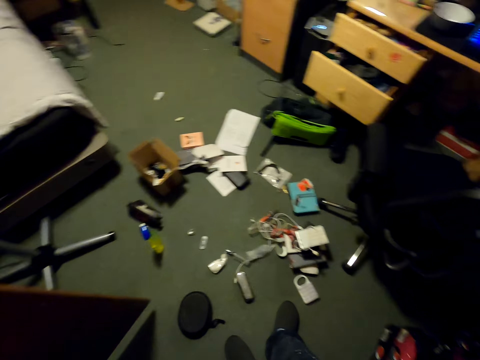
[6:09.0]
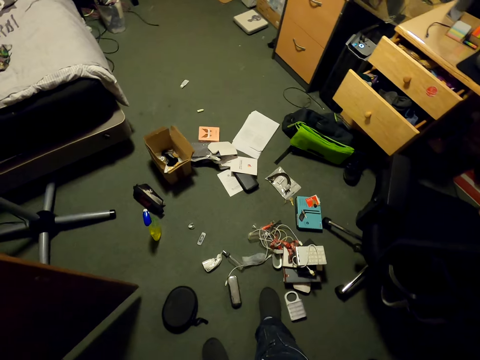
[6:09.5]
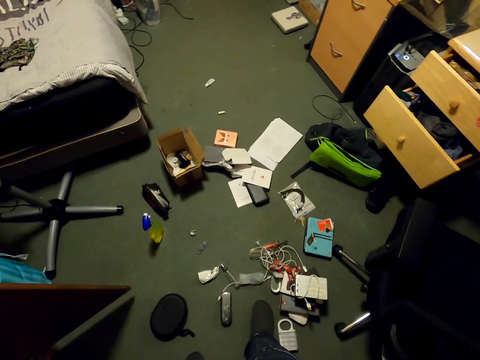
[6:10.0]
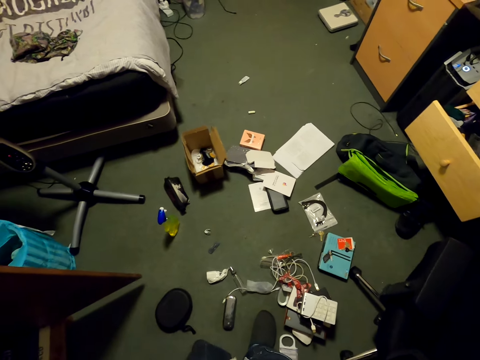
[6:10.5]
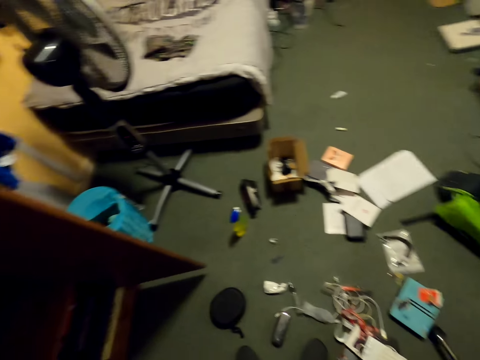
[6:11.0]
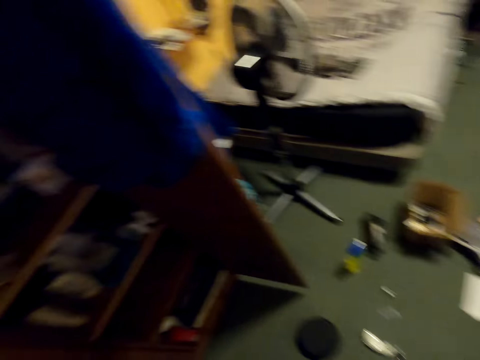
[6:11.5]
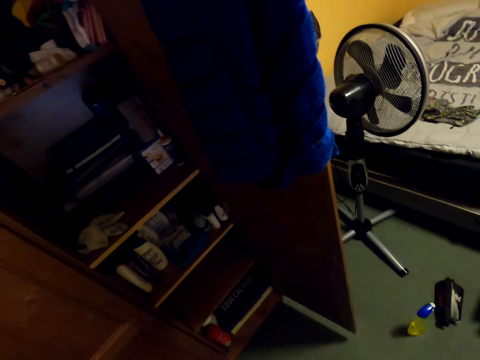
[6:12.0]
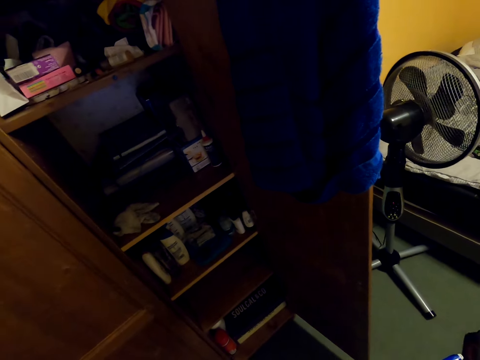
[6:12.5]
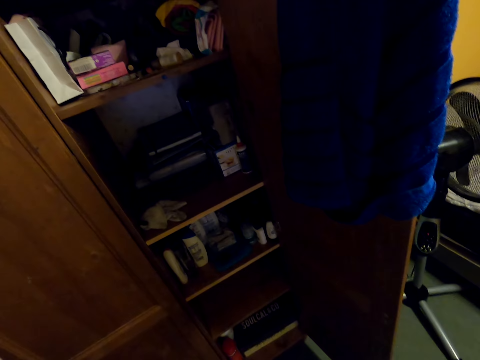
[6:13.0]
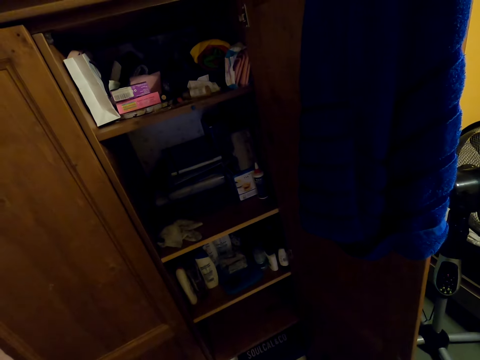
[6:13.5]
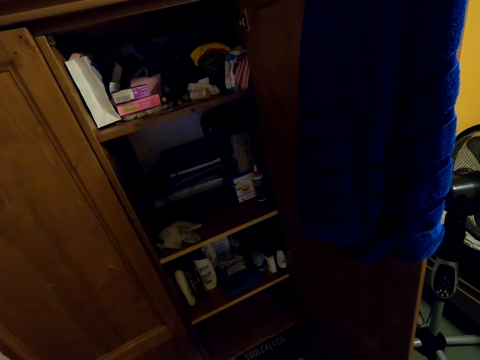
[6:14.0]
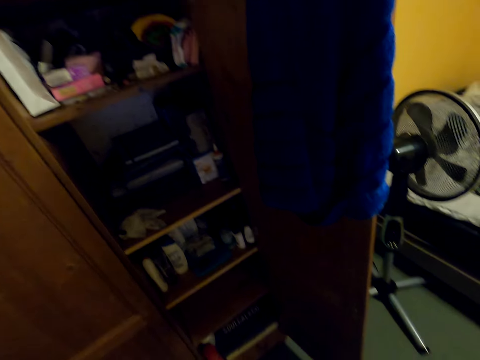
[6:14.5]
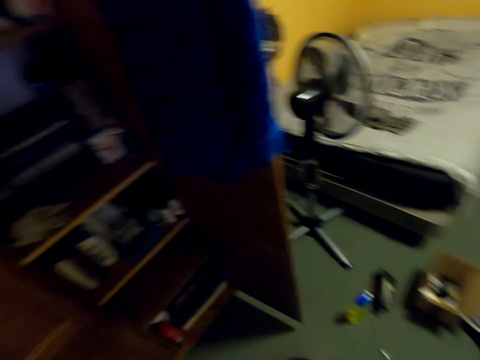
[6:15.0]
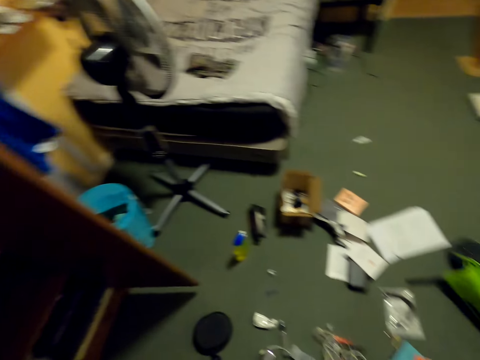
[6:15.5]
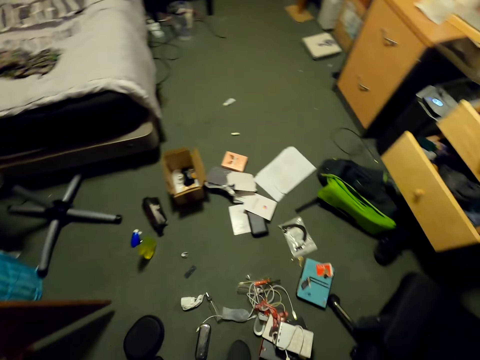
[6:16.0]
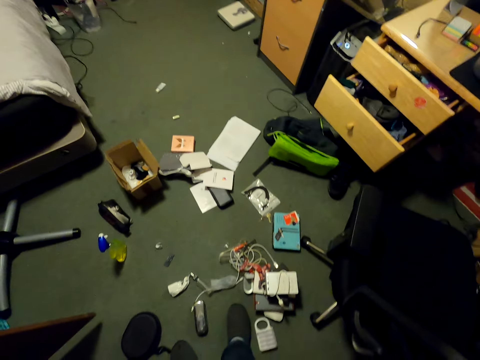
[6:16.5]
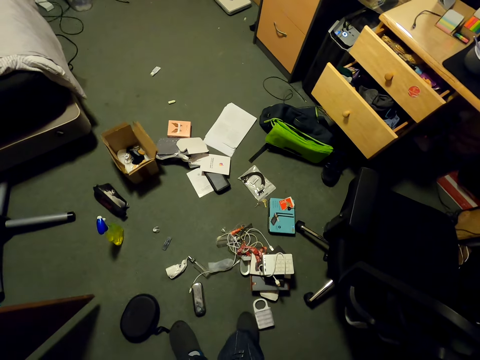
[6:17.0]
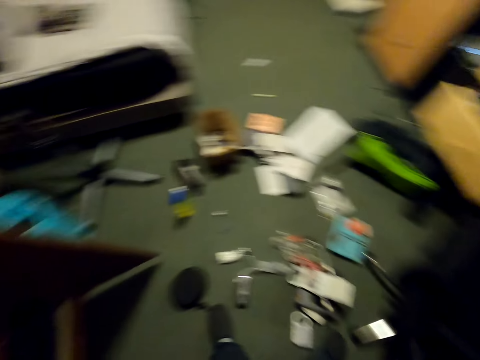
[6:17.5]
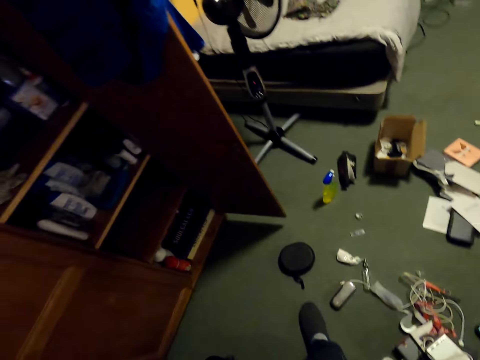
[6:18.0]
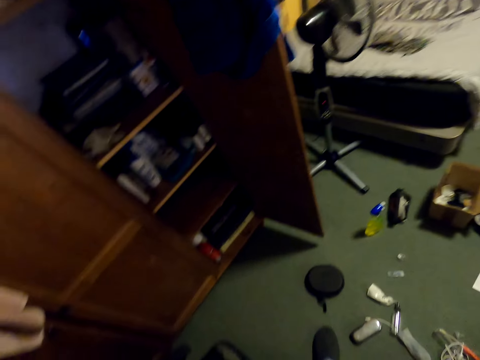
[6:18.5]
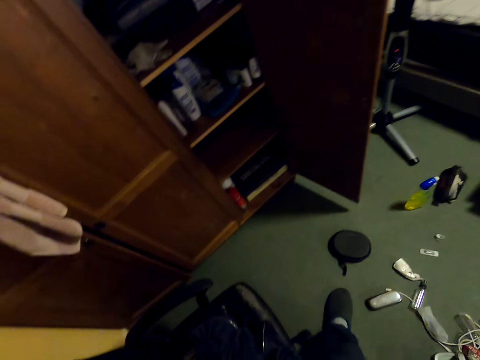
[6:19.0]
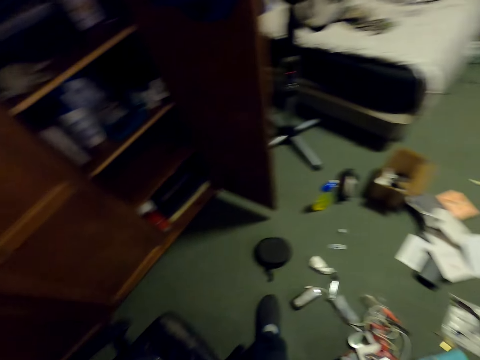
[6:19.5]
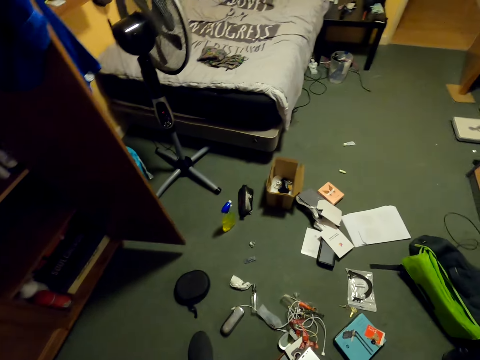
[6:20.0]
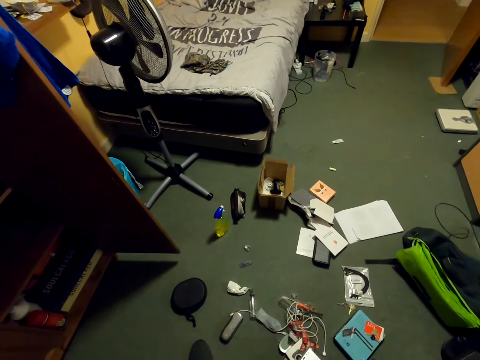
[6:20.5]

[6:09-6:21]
The camera wearer looks in the cupboard. They turn around the cupboard.

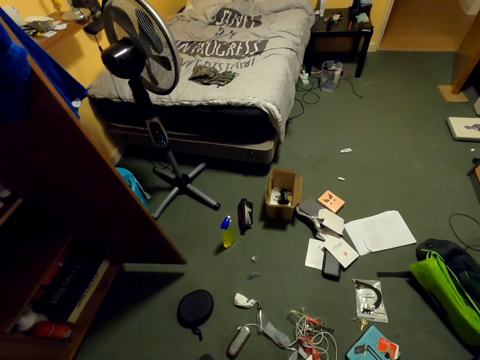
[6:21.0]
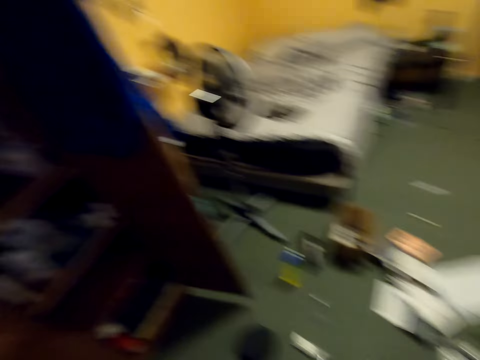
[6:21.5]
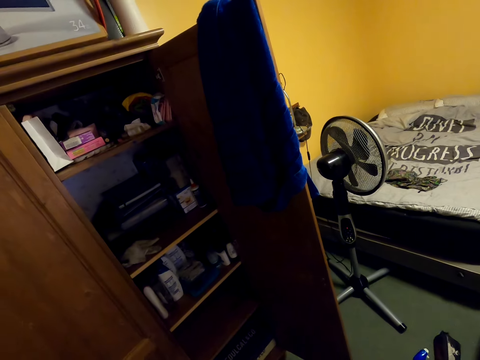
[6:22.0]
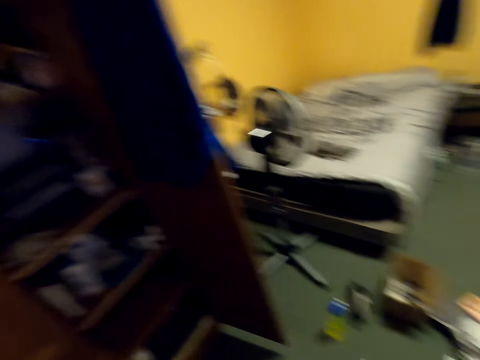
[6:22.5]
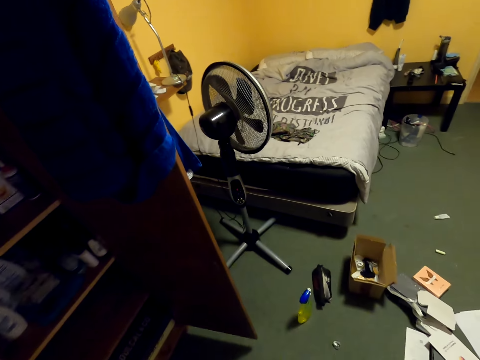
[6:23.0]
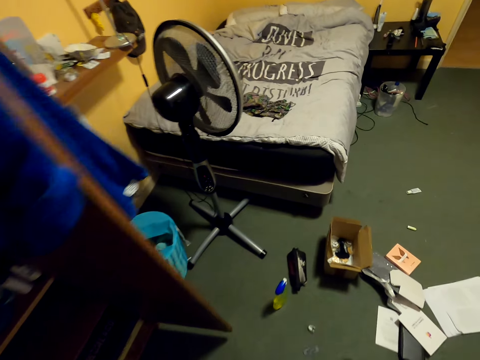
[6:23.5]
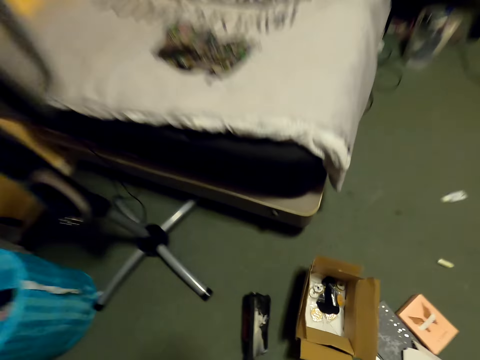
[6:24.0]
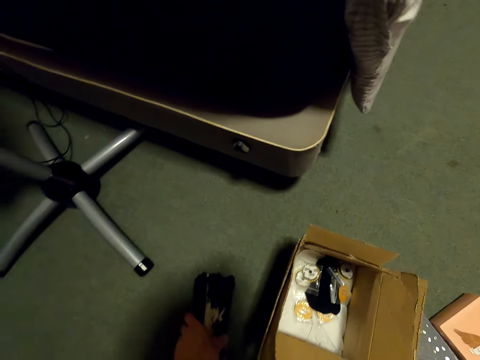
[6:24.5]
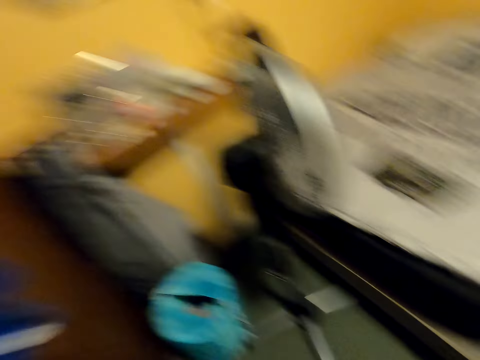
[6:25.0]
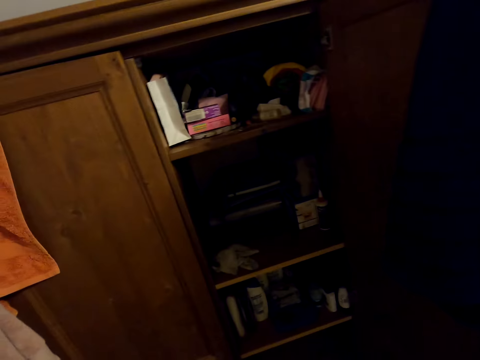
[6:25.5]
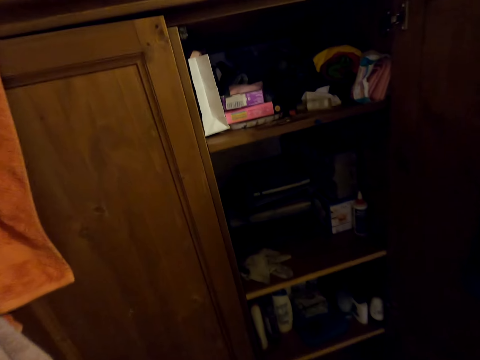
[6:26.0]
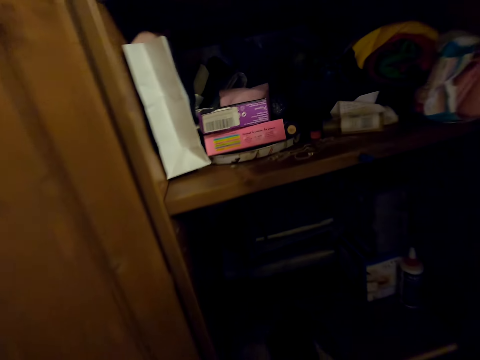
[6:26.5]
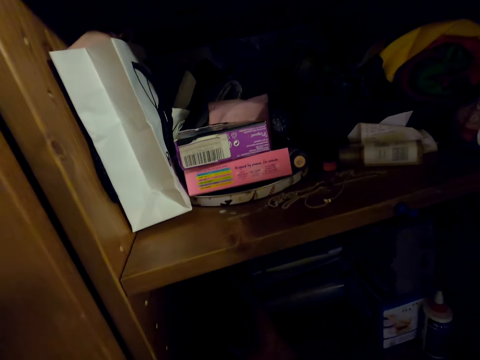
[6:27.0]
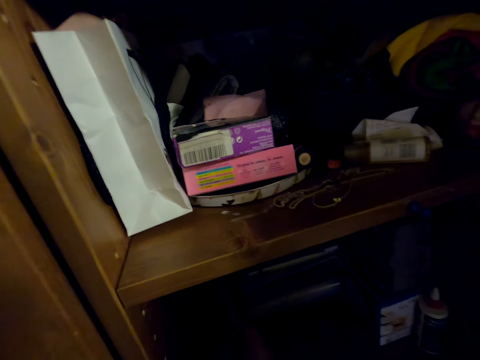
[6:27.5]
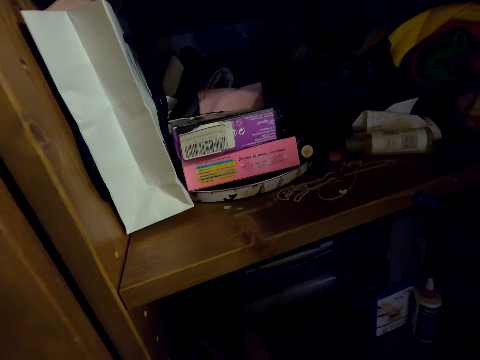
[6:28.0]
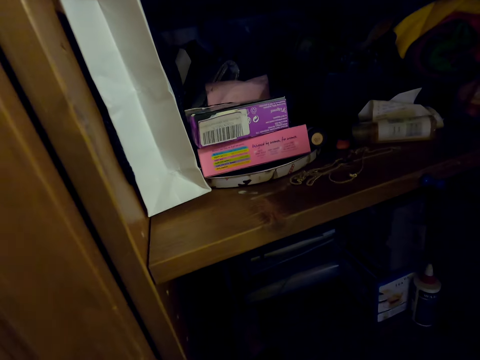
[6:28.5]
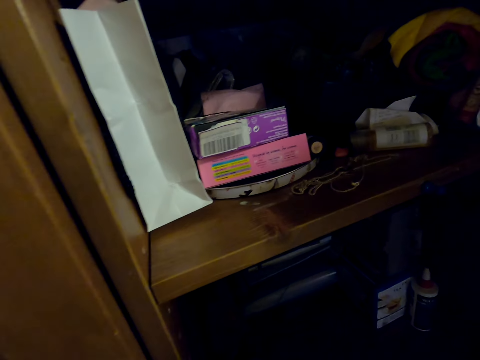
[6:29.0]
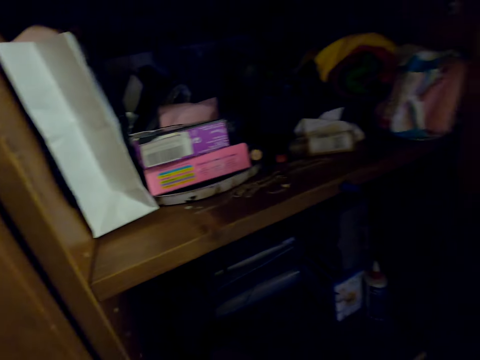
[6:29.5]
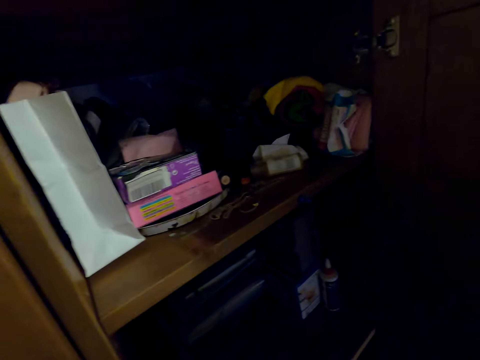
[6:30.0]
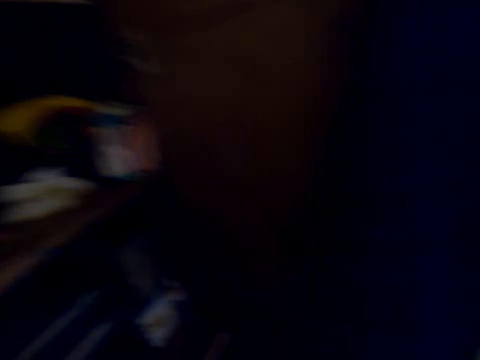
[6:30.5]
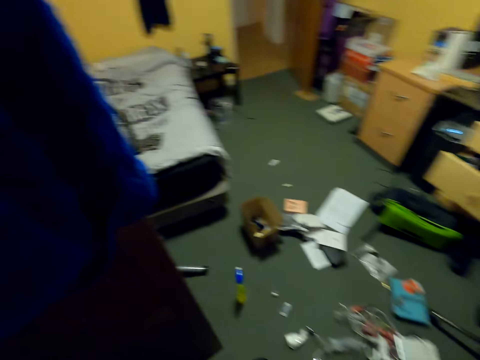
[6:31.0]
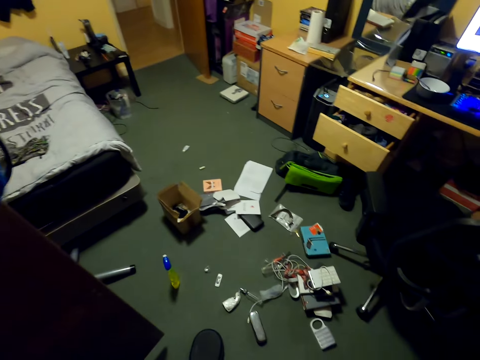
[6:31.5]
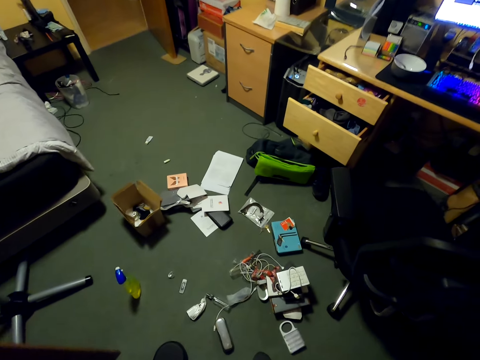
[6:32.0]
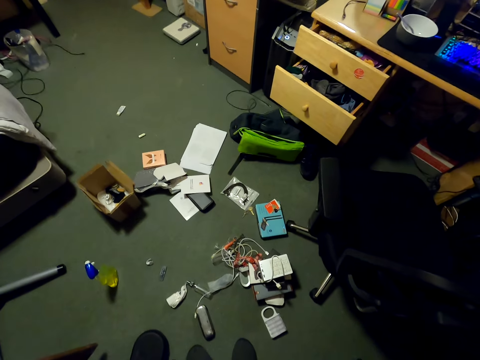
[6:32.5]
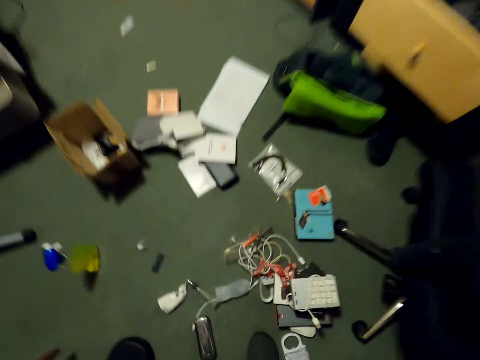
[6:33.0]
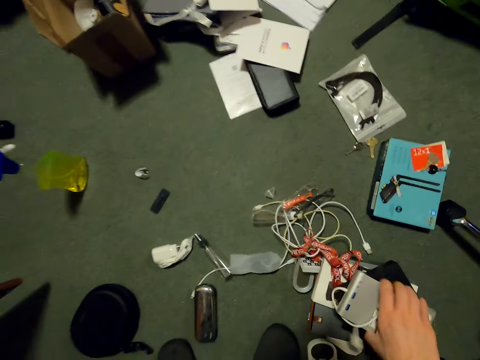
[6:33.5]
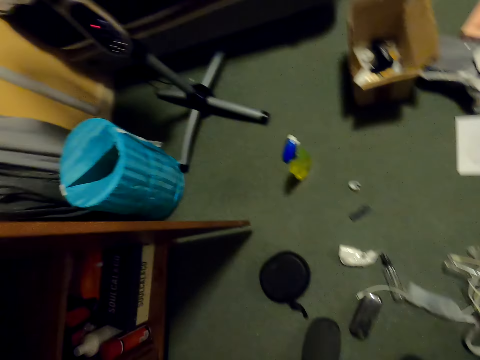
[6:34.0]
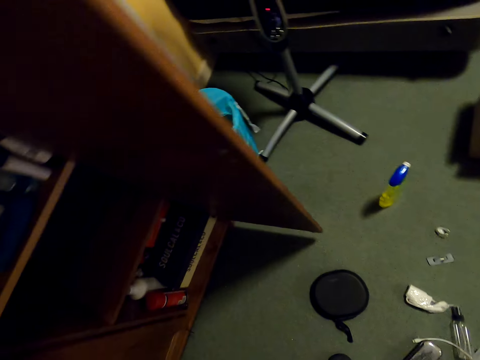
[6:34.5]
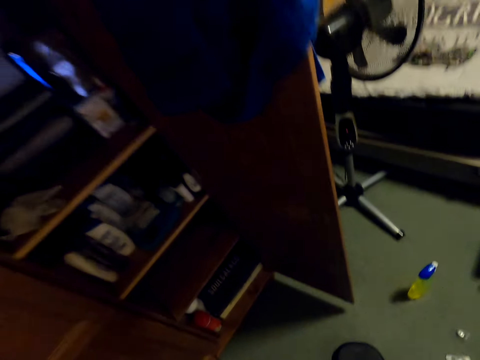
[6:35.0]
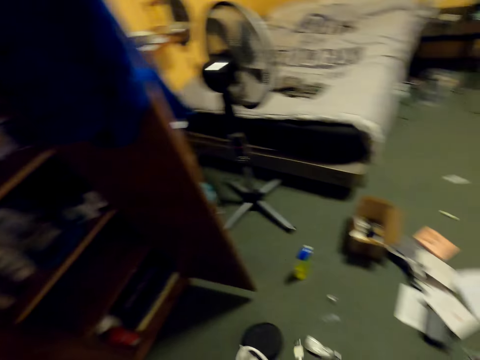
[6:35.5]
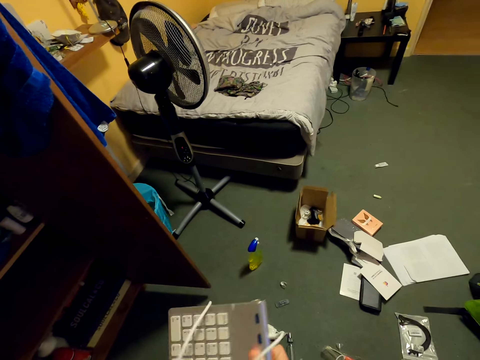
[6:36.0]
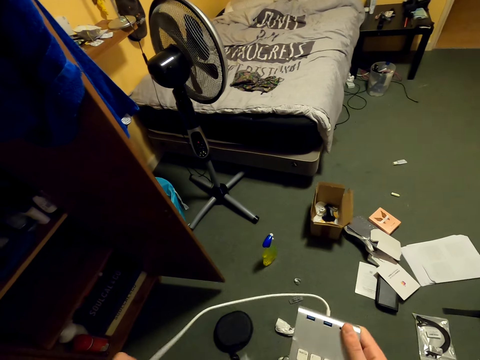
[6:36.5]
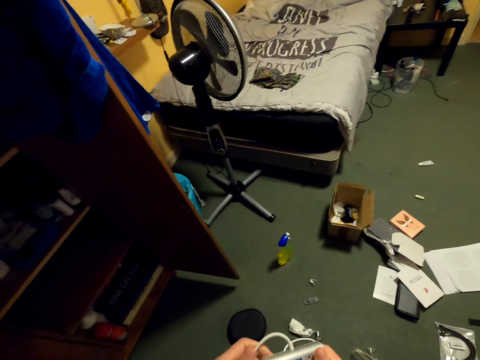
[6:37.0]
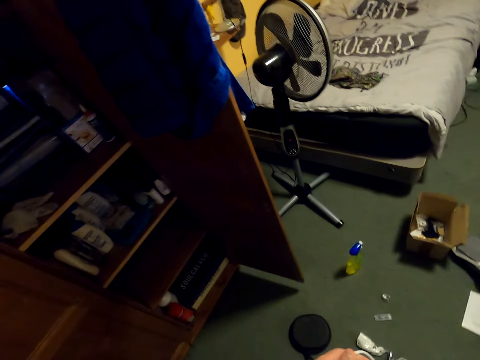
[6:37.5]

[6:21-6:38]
The camera wearer looks to the cupboard. They pick something from the floor with the left hand. They put the object in the cupboard. They turn around the cupboard. They pick a power bank from the floor with the right hand.
